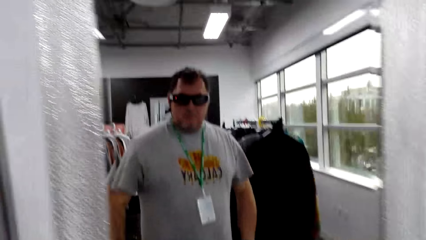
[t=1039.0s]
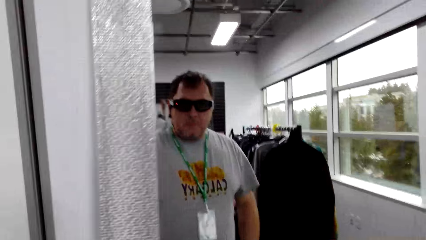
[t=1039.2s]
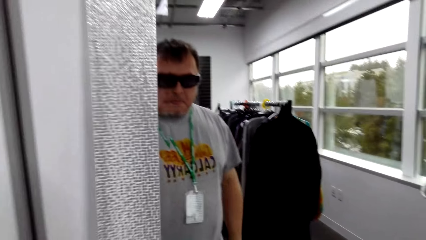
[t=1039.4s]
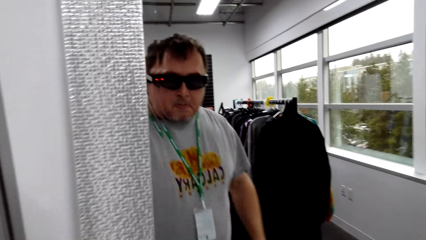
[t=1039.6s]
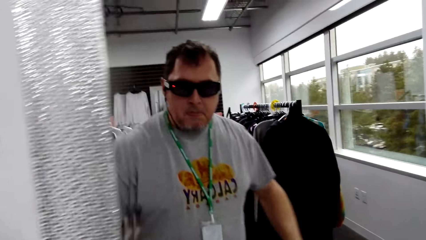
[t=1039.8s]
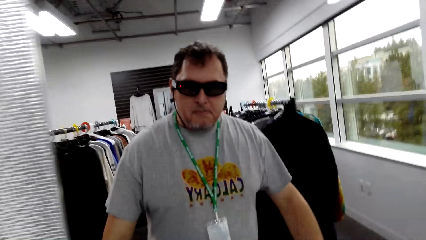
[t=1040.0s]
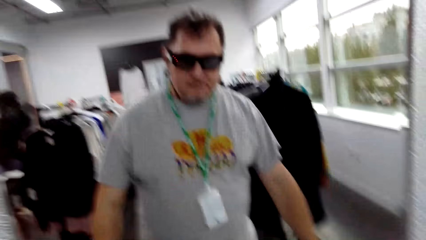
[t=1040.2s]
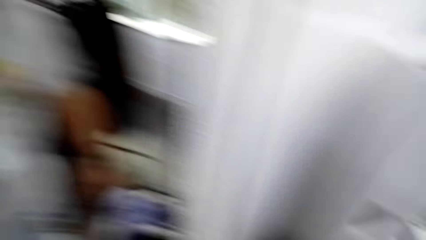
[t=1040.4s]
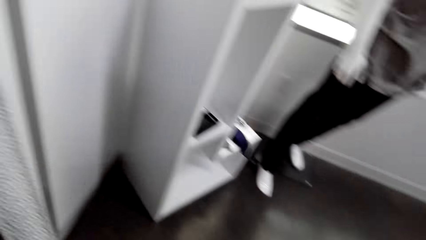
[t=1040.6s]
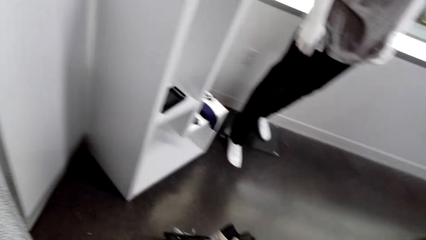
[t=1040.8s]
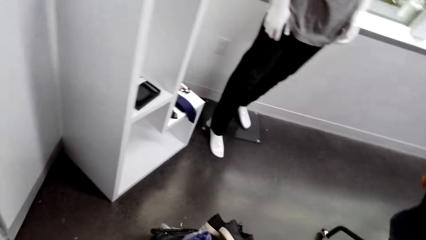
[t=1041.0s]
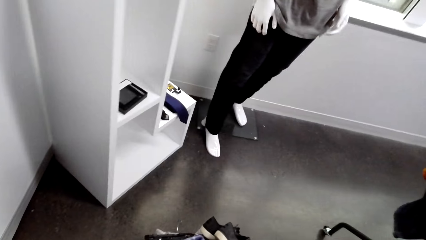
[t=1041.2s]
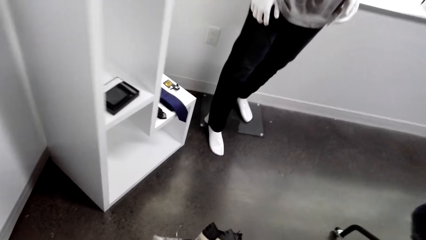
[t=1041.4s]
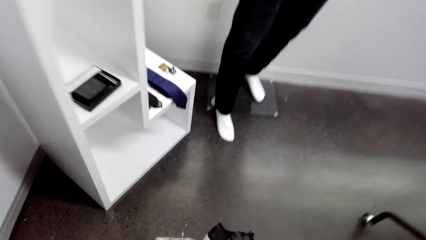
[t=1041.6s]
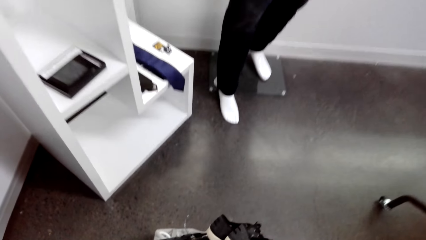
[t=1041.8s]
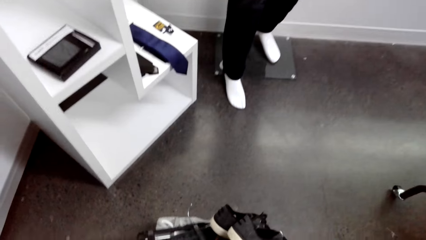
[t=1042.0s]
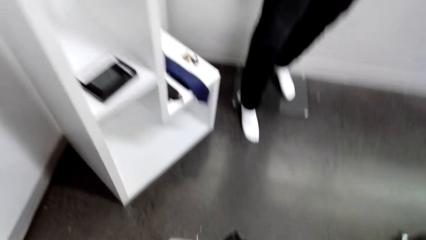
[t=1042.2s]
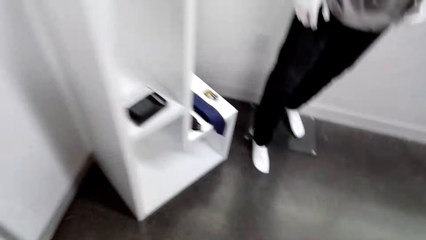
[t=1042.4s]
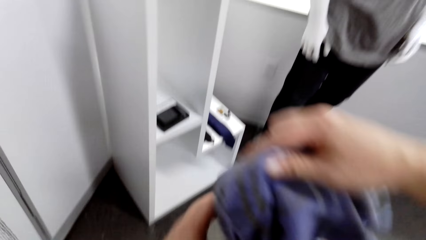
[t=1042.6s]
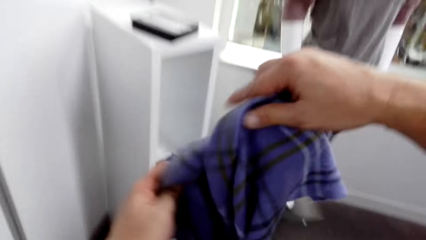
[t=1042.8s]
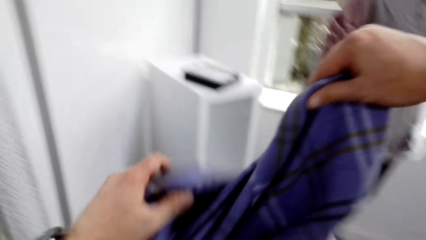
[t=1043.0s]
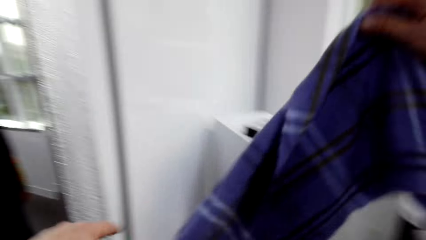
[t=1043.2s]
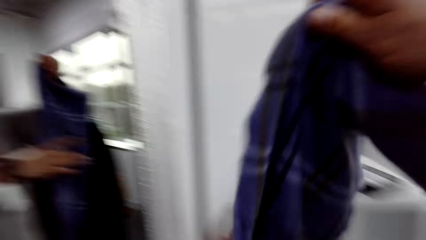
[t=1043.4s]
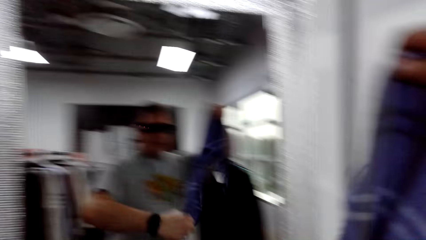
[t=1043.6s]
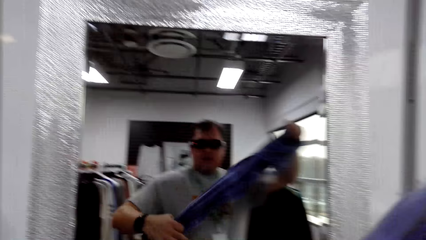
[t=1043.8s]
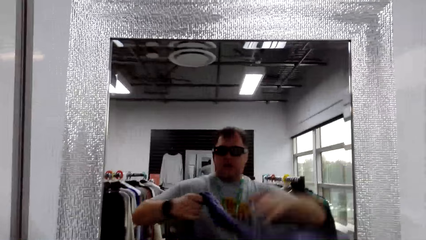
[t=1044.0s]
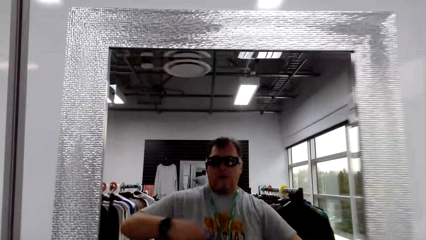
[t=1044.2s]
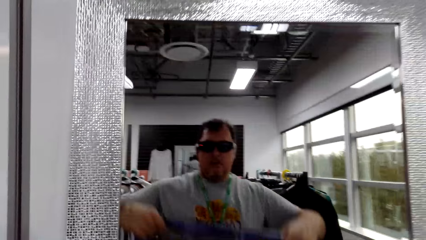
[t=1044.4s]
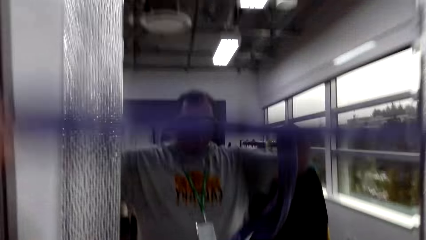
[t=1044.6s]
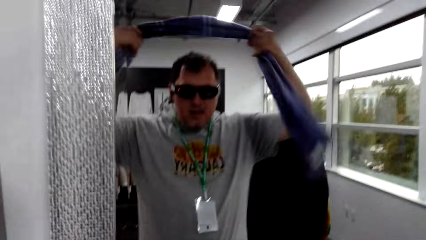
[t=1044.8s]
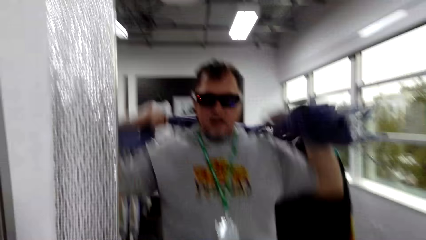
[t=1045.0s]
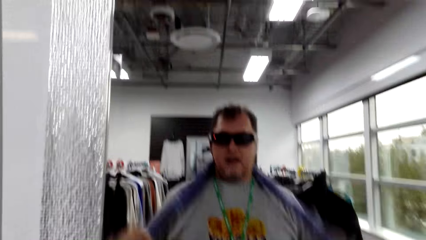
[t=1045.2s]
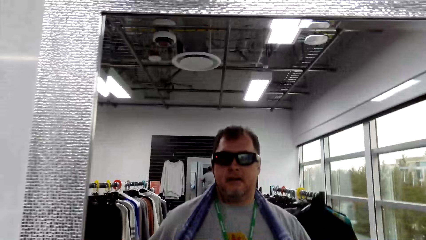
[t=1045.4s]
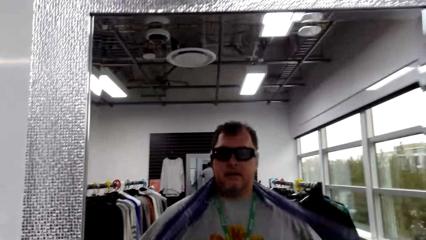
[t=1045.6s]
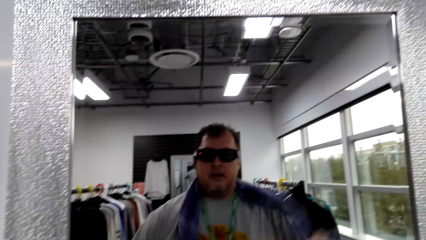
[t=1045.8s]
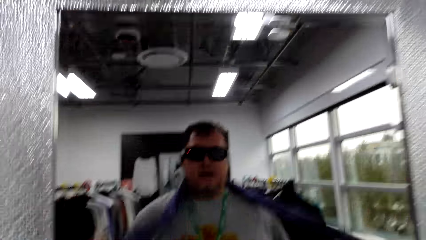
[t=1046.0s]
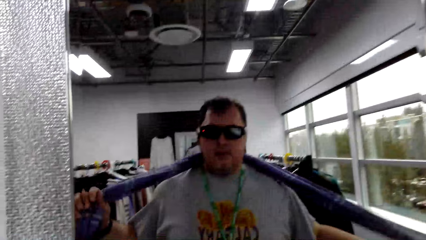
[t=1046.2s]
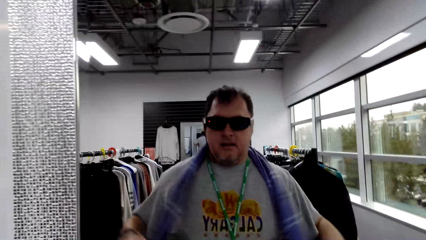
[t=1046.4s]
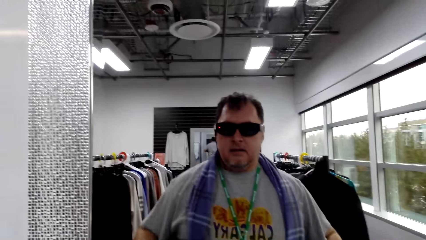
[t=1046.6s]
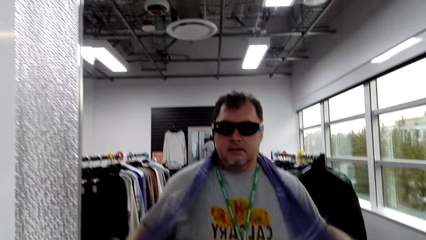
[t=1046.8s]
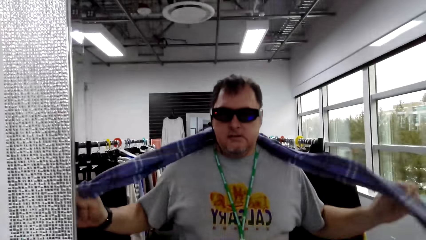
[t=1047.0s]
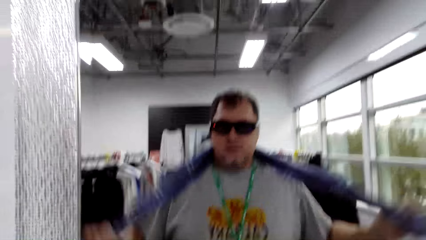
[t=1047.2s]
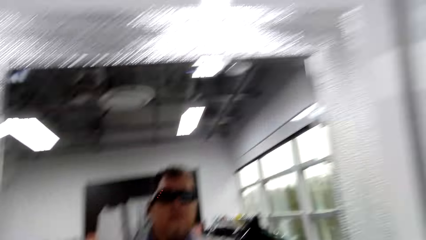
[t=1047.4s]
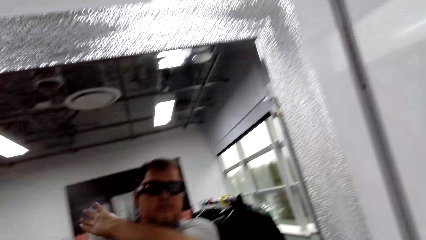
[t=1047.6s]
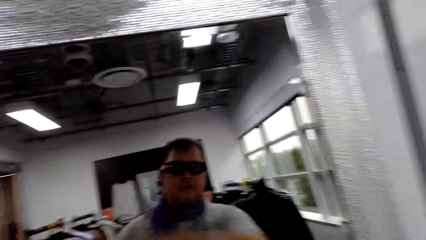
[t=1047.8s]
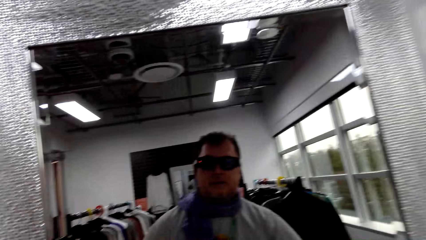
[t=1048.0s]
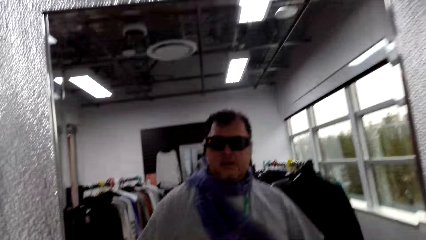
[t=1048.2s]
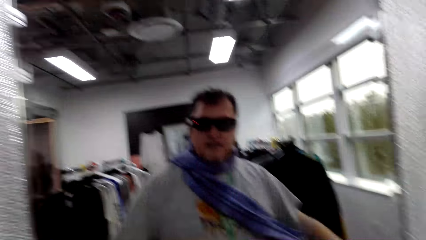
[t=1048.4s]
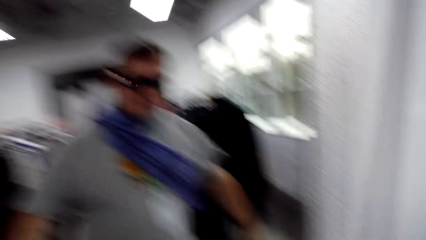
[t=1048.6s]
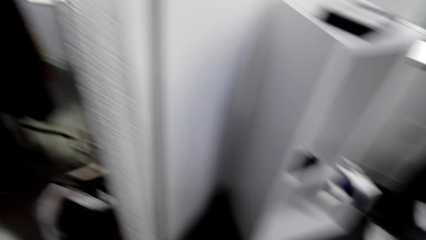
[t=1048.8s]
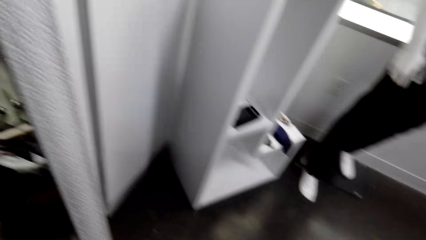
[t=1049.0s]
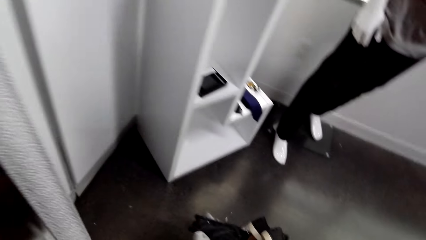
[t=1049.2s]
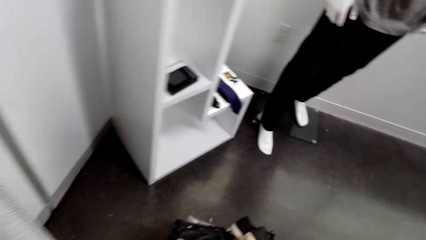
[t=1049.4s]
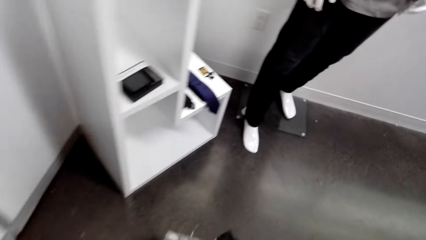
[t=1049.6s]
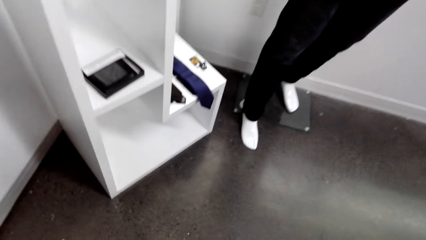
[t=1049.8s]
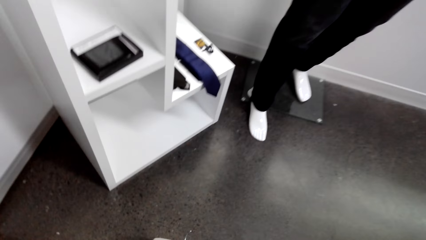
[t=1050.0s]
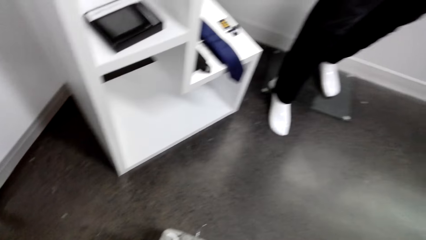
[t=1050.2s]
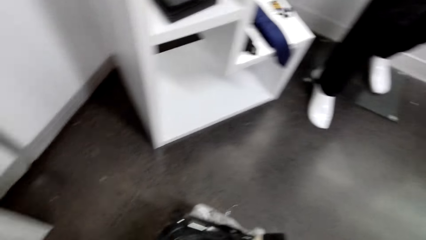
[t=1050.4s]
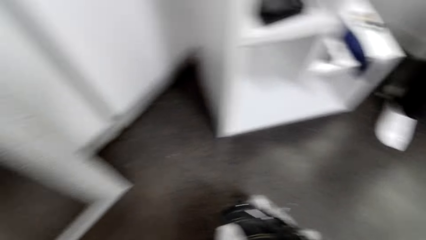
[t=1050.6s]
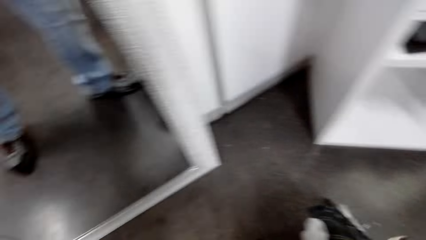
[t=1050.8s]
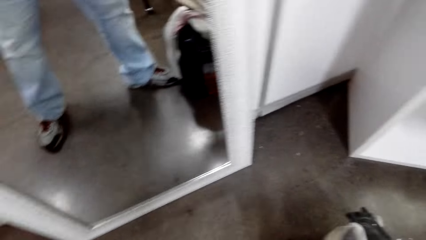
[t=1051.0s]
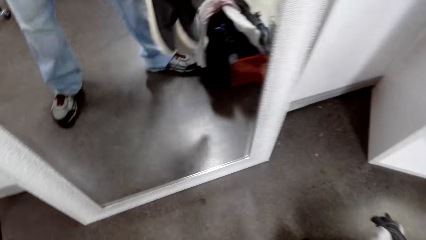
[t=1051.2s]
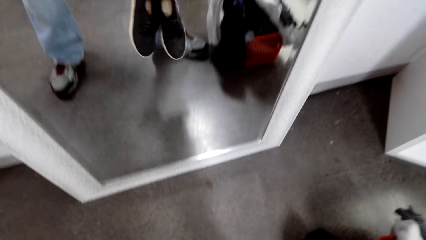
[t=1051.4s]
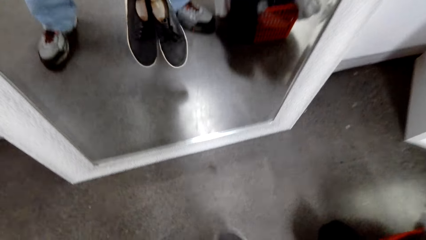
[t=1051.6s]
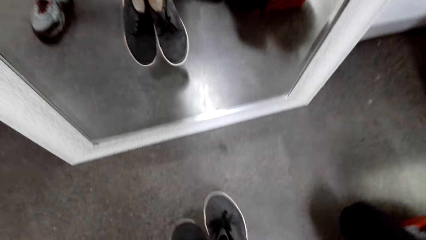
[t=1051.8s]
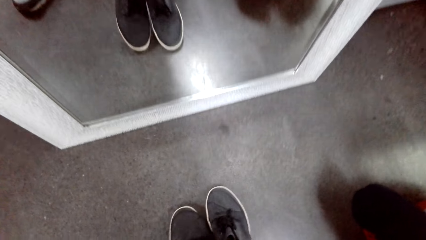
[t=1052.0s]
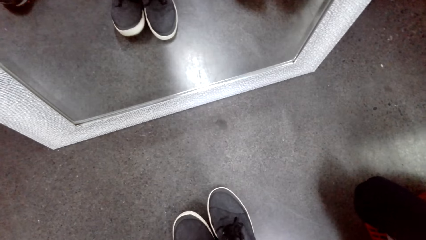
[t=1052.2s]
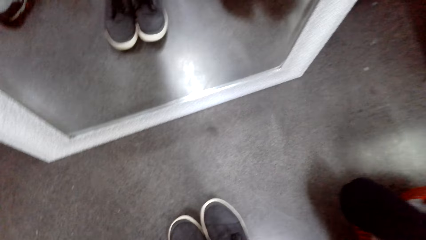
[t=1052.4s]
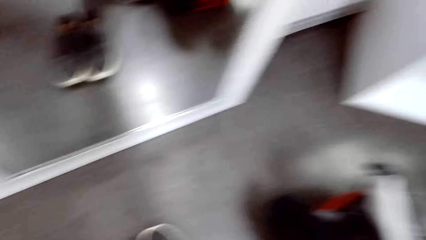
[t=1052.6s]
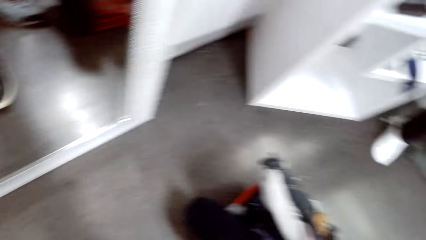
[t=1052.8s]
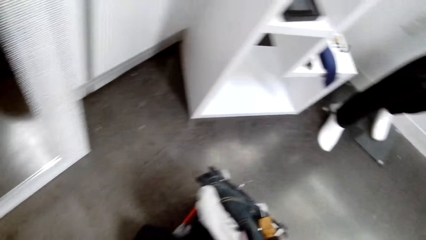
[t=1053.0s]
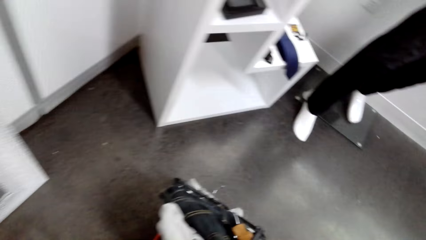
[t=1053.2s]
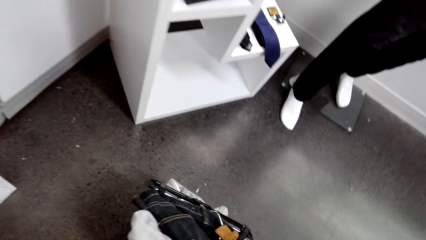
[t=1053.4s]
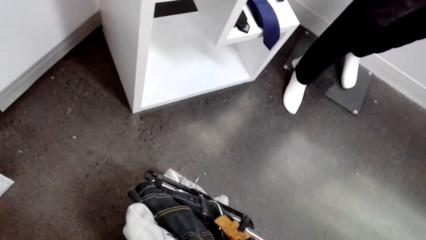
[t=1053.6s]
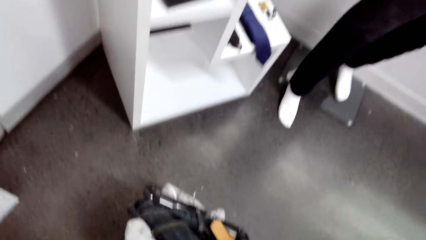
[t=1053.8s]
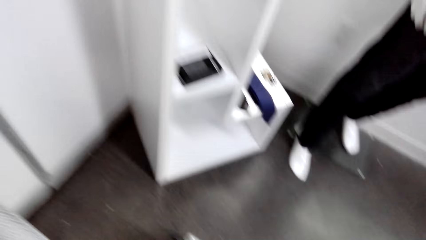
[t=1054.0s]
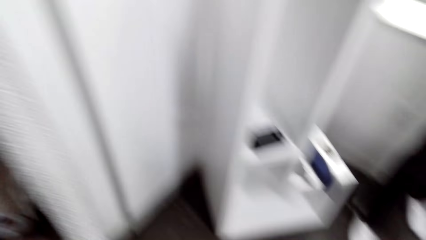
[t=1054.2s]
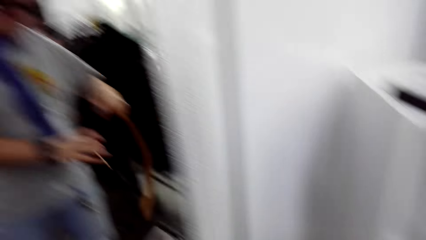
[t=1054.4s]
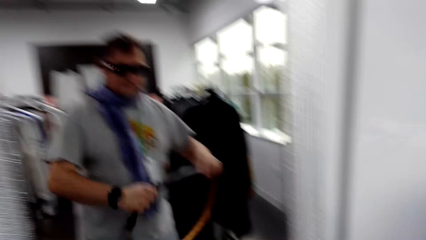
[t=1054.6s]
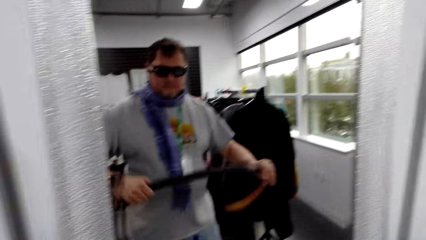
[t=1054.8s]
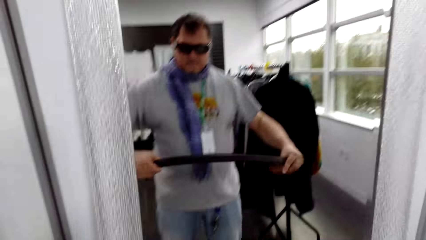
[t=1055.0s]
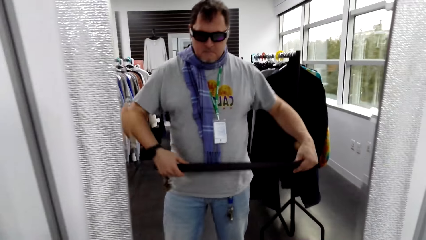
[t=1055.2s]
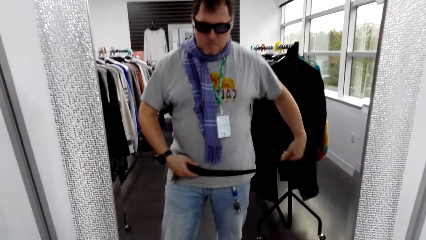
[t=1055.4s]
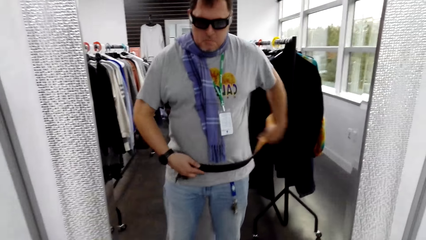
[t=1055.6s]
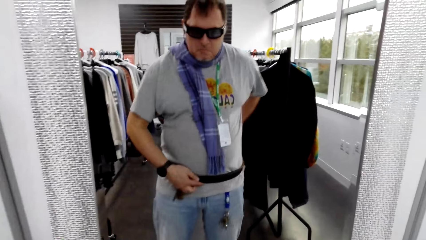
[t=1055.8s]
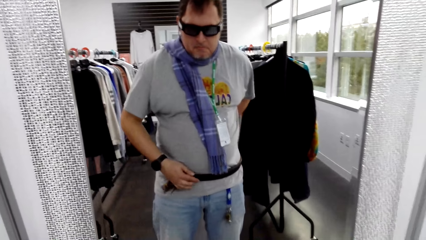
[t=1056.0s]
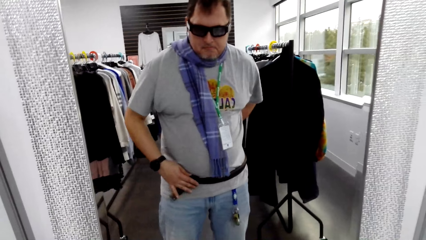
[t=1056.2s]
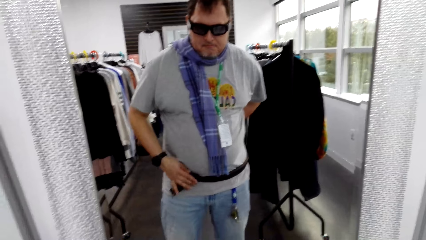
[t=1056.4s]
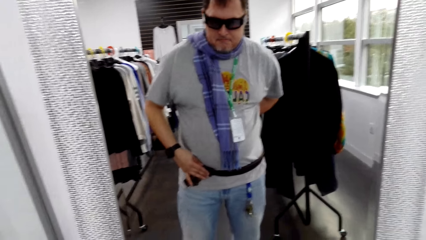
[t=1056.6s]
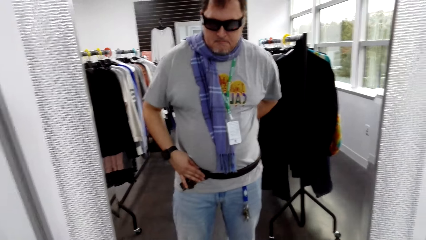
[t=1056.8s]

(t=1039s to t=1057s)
The camera wearer walks in the room. He takes the scarf from the tray. He places the scarf on his neck. He looks at the mirror. He walks in the room. He holds shoes. He puts the shoes on the floor. He walks in the room. He holds a belt. He puts the belt on his waist.
